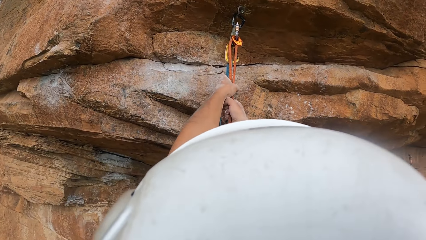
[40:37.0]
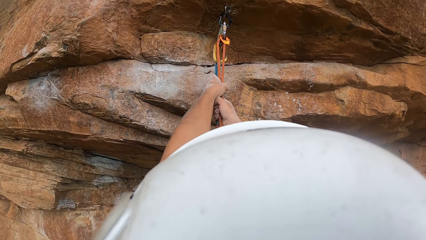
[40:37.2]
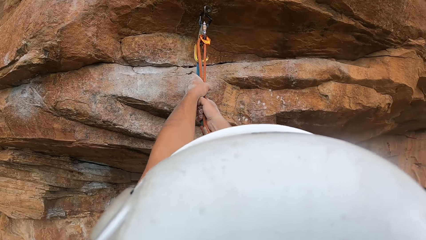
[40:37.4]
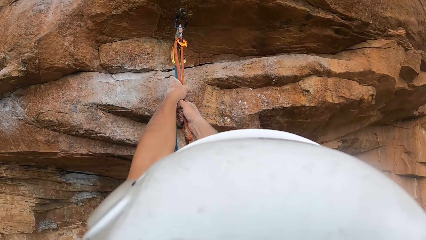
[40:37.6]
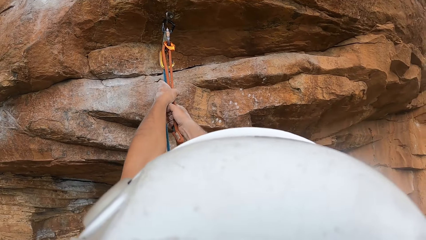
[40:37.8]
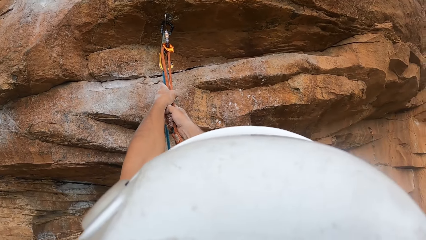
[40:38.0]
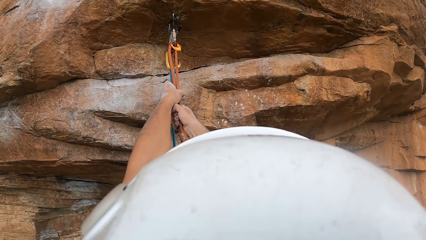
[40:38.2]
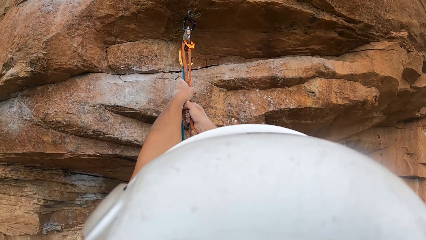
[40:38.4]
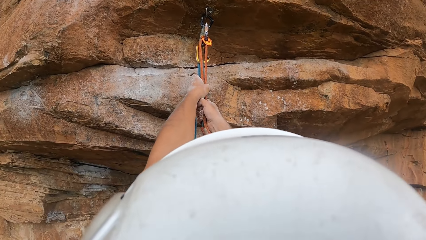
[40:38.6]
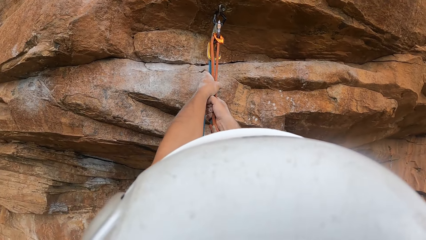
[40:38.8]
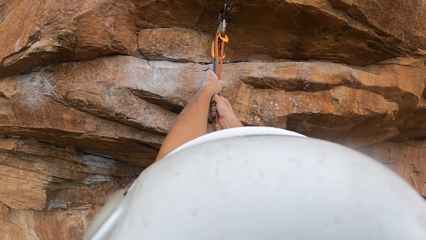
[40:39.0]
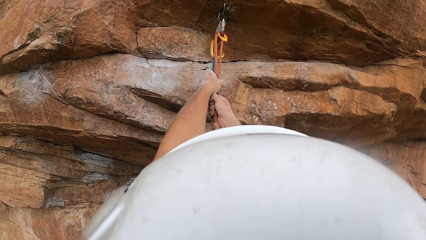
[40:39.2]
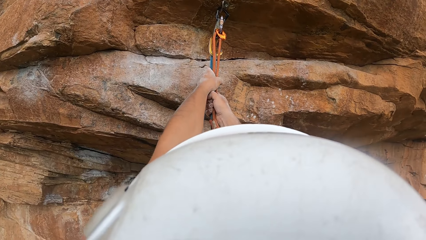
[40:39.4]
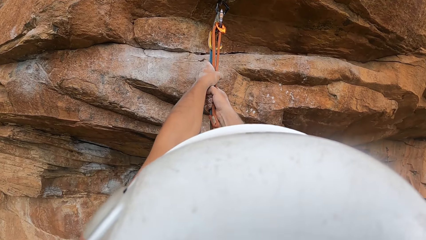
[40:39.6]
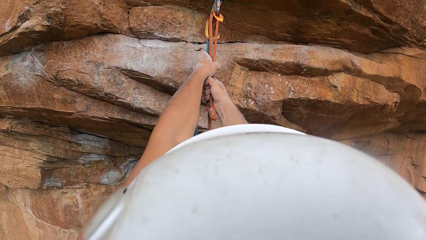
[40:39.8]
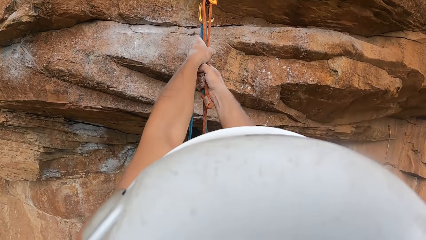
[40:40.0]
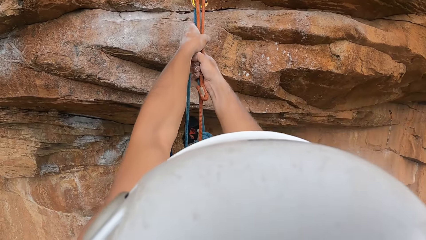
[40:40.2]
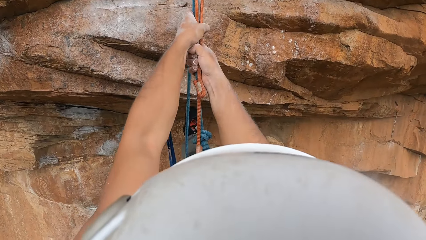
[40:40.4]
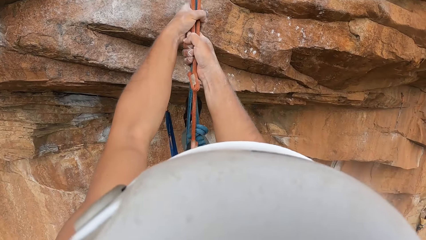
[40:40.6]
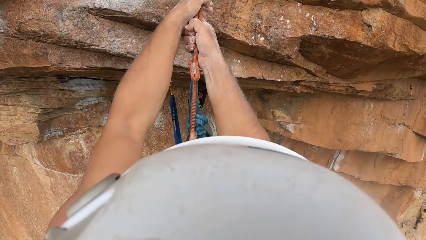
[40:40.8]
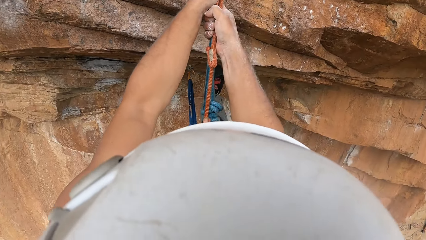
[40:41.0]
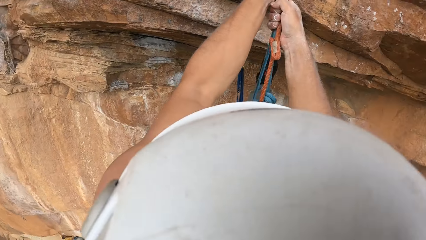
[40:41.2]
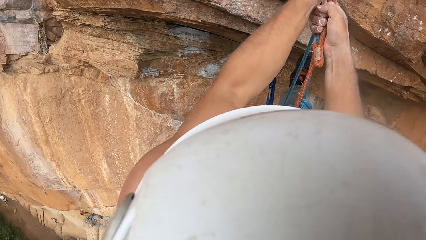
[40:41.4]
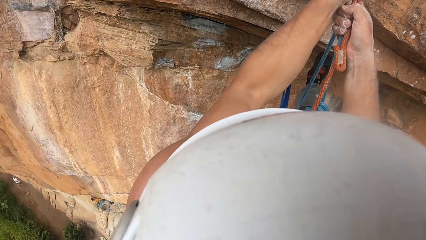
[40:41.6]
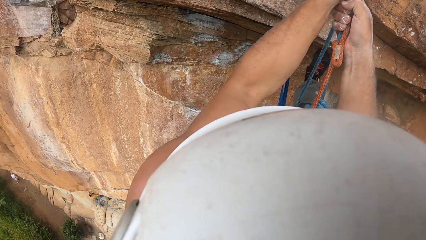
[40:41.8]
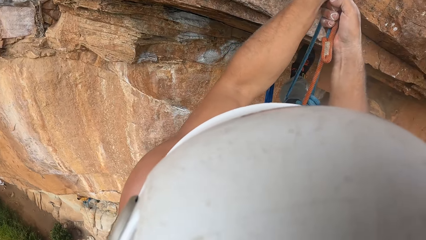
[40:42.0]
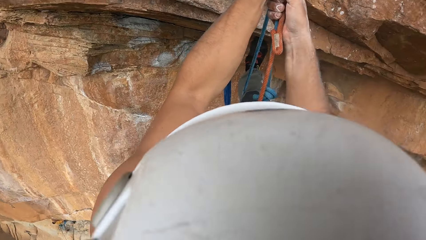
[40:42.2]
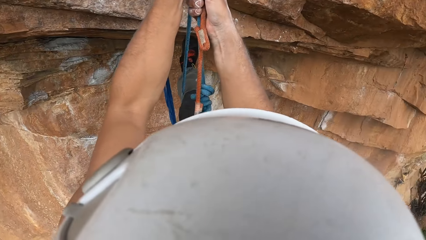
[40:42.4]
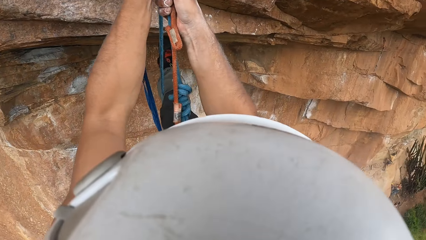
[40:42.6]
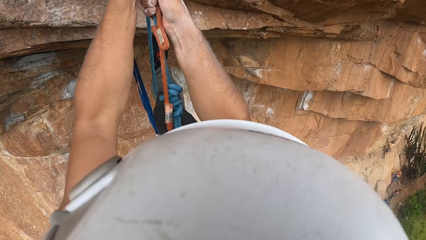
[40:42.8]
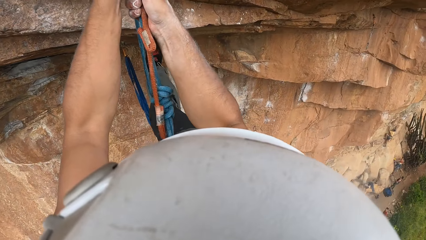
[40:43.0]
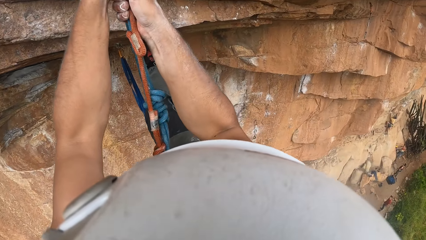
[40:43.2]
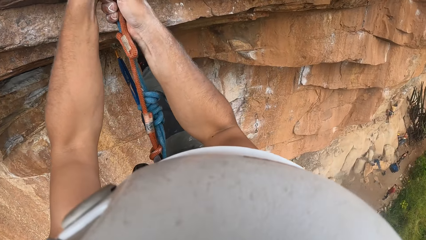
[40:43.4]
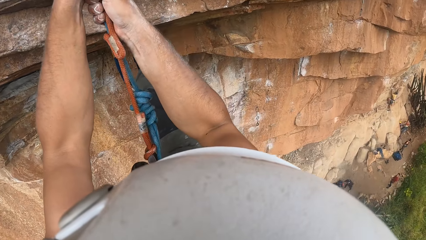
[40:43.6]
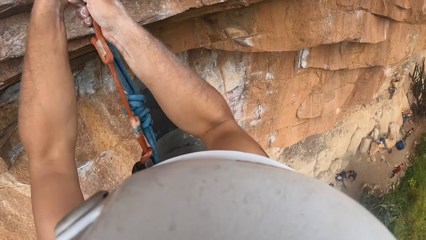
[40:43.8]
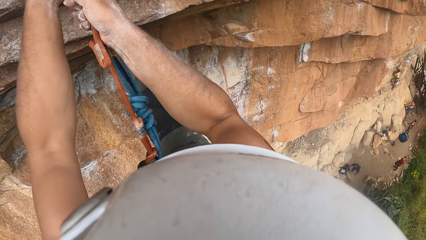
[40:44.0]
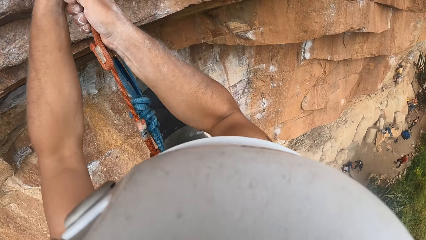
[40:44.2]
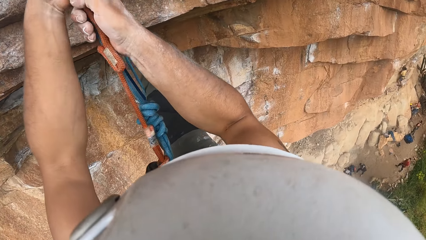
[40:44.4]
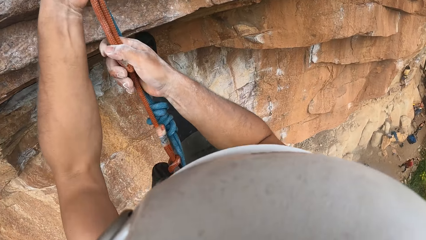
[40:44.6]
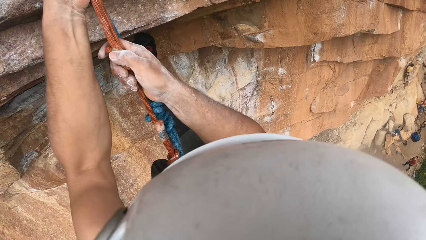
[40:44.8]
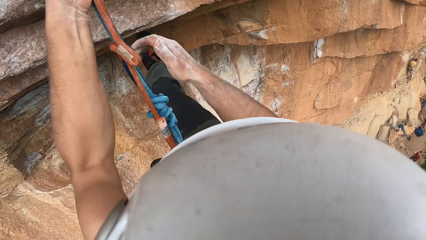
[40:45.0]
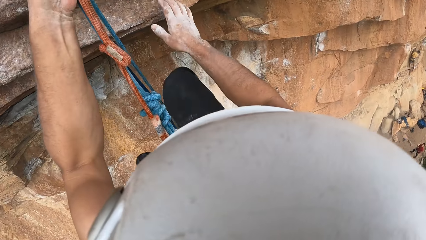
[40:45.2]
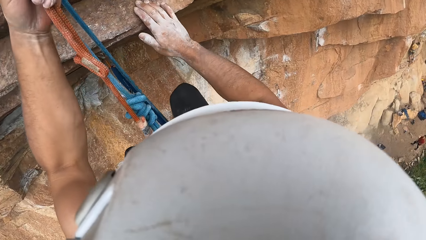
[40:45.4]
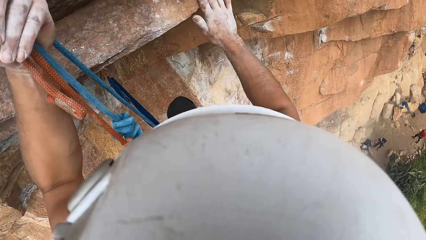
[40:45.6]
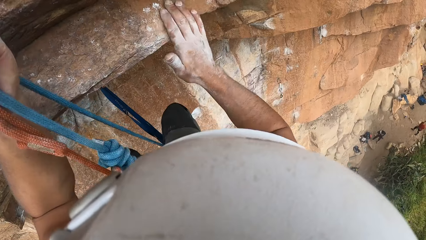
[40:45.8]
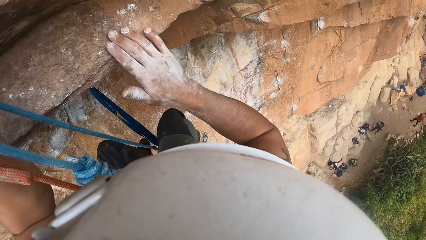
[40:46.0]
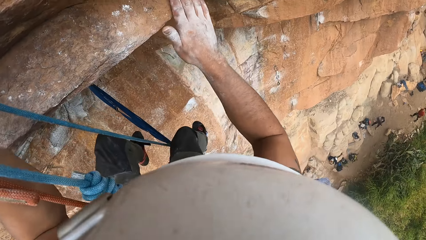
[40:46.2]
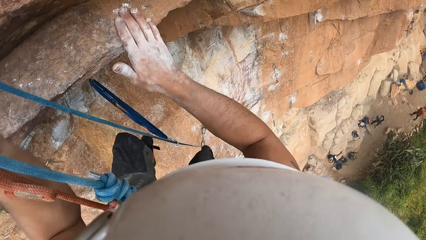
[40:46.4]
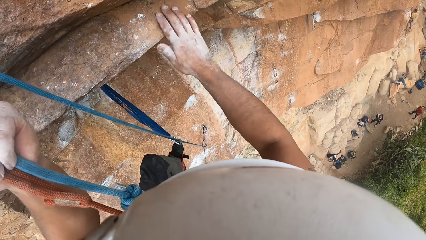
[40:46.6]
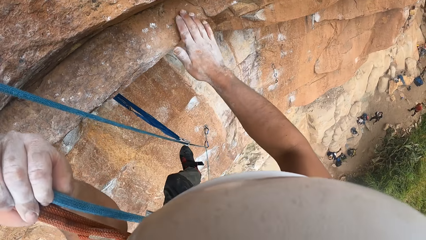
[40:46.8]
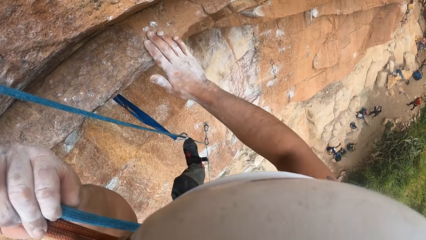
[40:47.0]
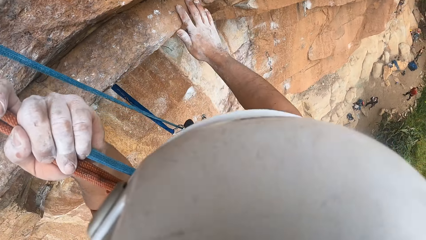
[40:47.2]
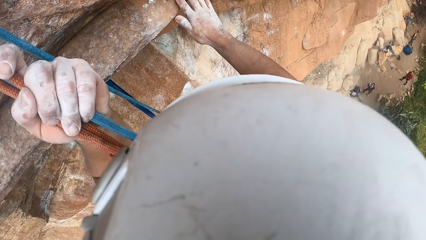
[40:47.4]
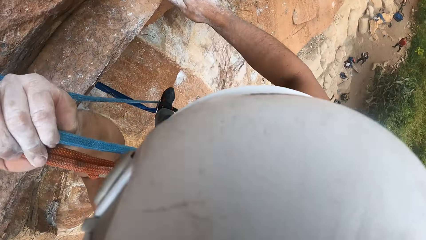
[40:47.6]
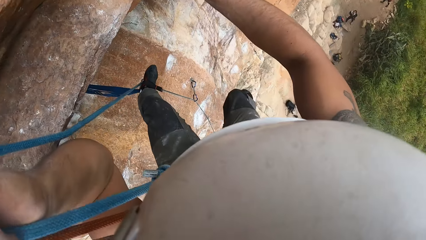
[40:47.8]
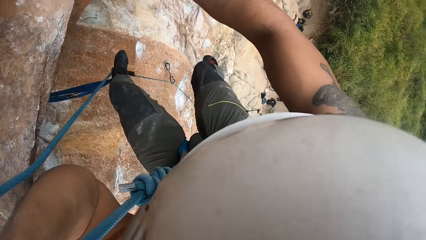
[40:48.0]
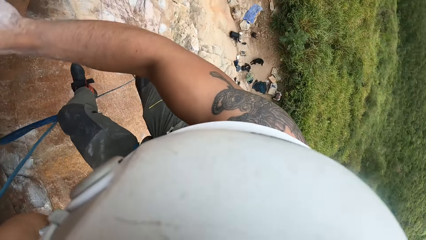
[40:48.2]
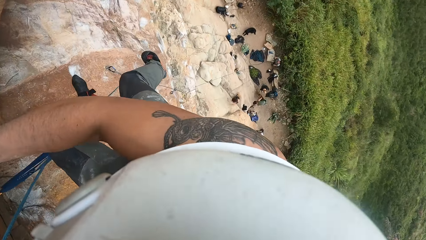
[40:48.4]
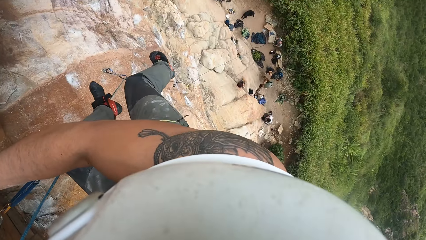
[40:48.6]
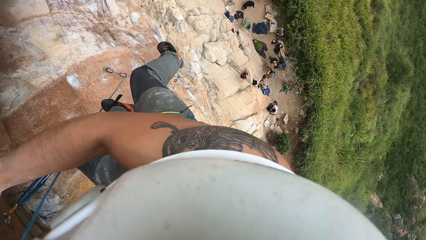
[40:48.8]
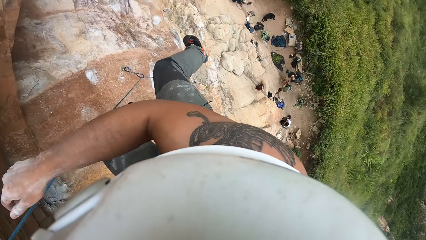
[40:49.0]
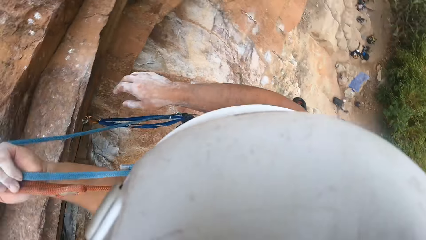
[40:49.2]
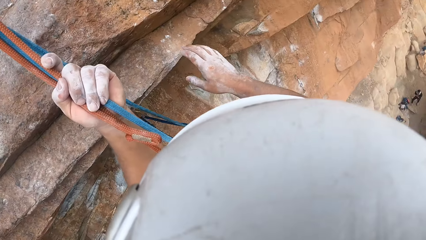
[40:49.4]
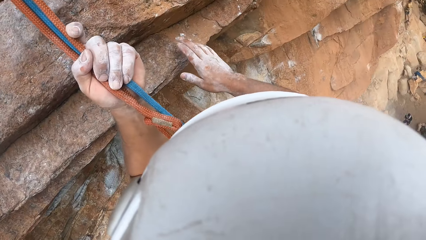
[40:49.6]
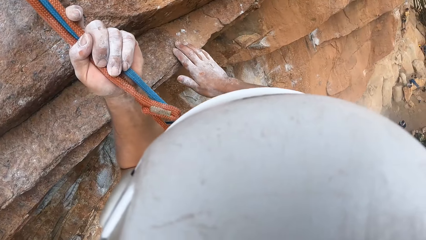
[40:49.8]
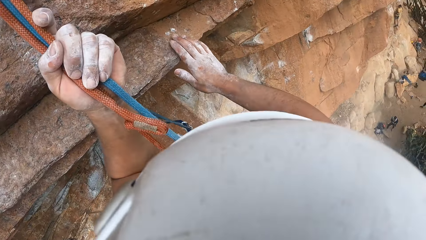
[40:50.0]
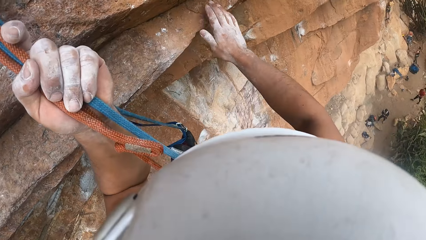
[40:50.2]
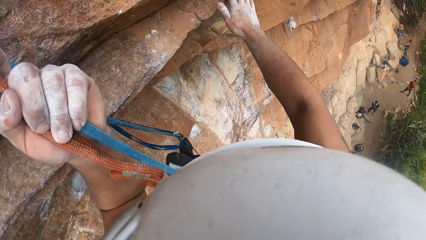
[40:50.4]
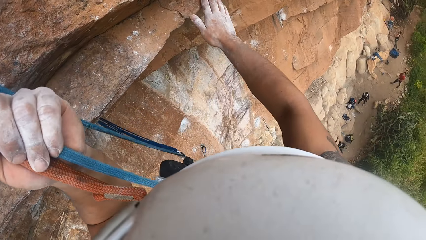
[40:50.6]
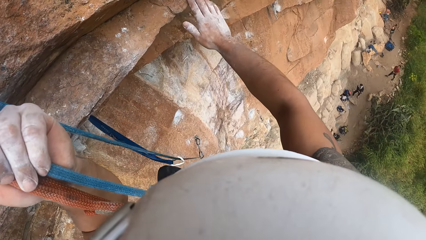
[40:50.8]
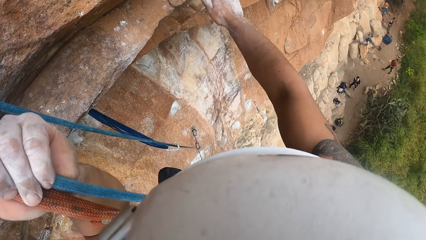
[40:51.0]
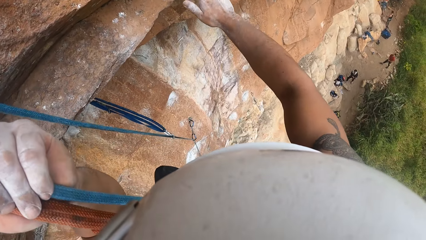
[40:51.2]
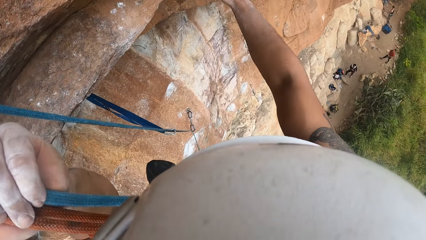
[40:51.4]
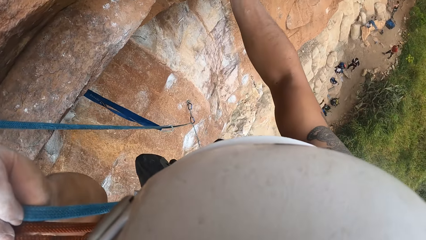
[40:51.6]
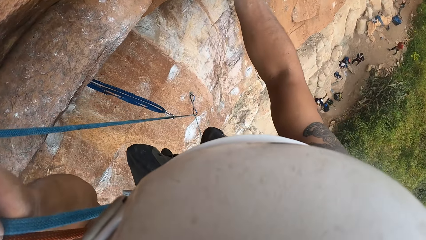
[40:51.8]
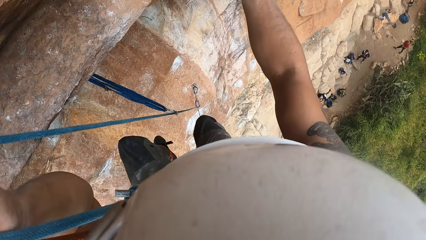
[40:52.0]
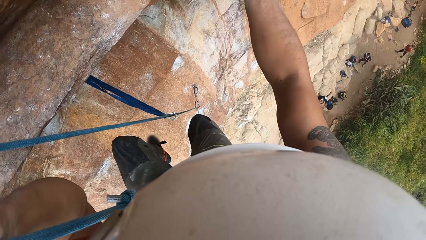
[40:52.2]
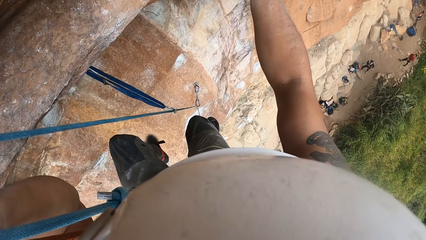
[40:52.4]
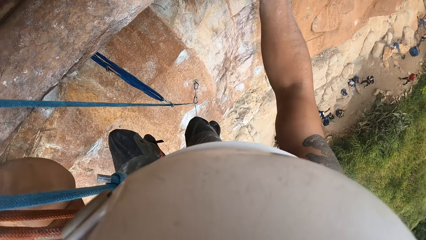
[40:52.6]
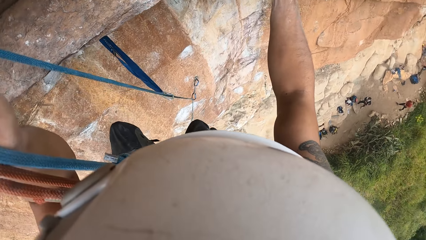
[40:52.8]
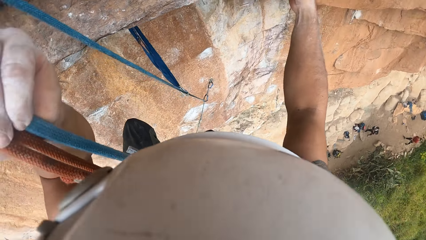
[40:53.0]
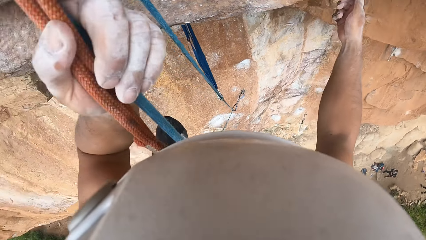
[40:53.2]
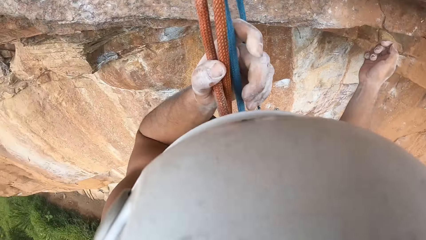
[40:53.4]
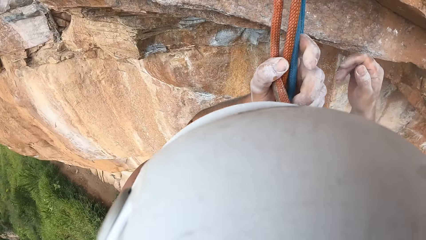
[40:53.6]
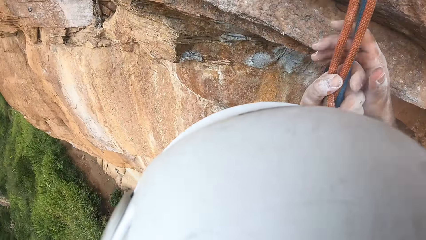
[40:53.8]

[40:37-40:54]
The camera wearer looks around the mountain. They move away the right hand. They brush the rock with the right hand. They stare around the mountain. They look down. They brush the rock with the right hand. They look down.
